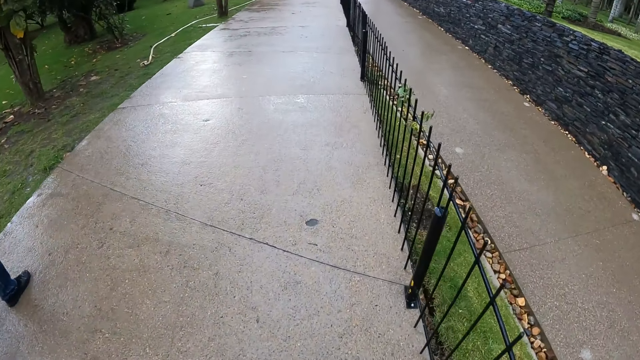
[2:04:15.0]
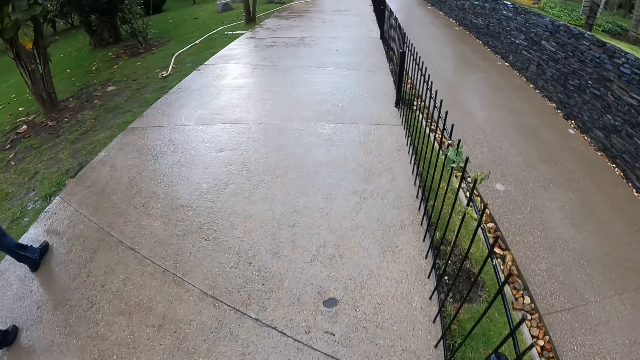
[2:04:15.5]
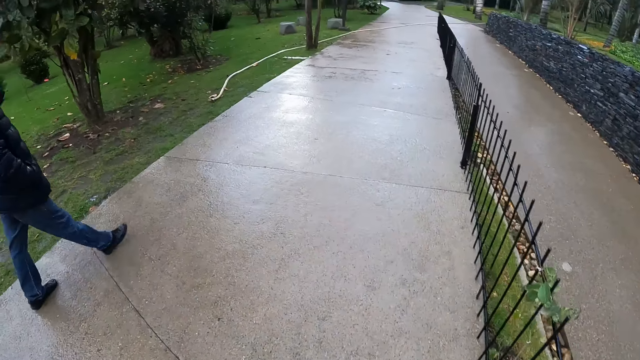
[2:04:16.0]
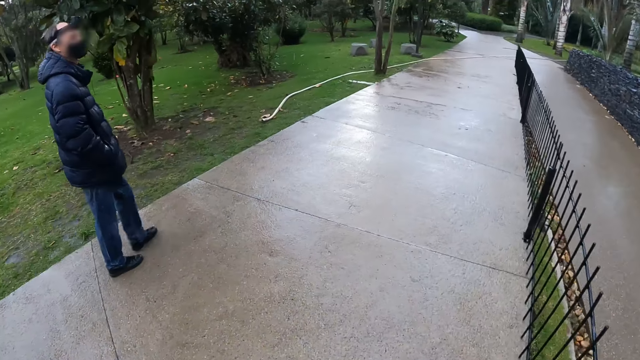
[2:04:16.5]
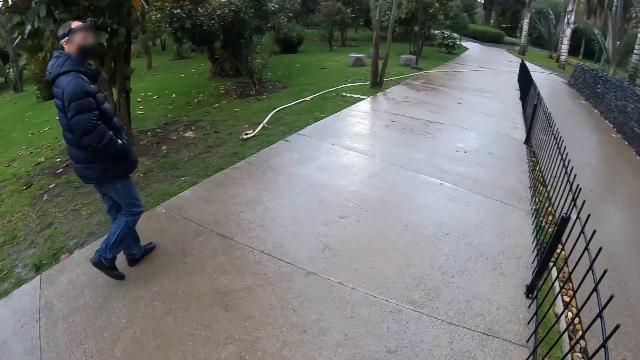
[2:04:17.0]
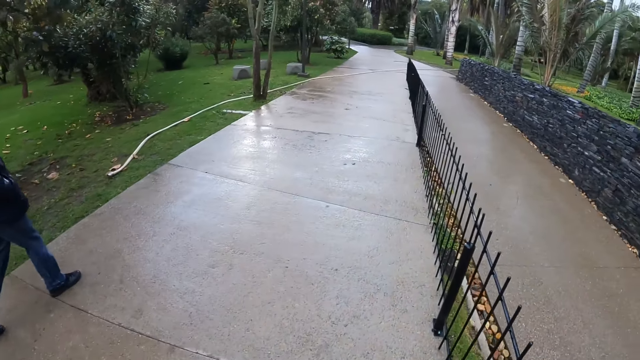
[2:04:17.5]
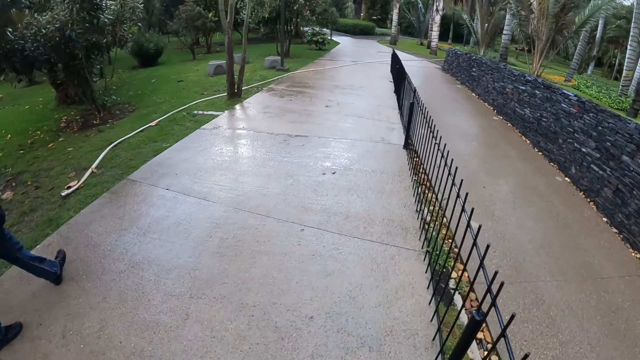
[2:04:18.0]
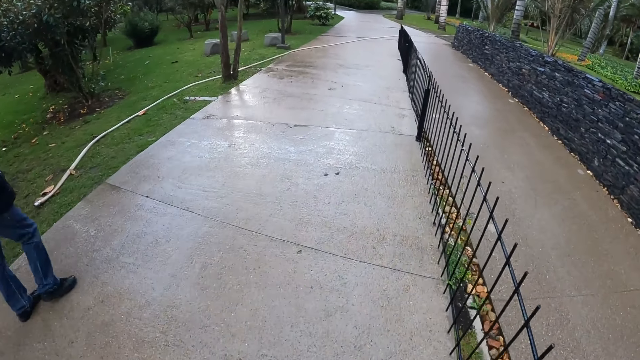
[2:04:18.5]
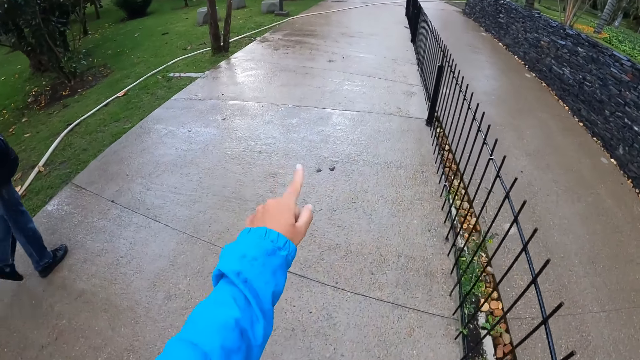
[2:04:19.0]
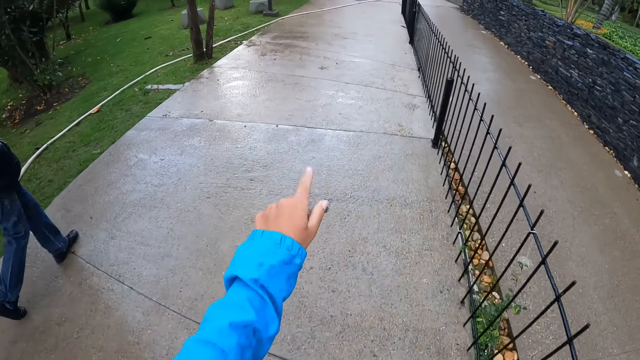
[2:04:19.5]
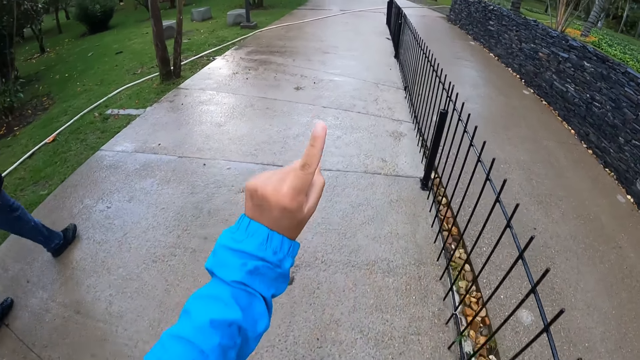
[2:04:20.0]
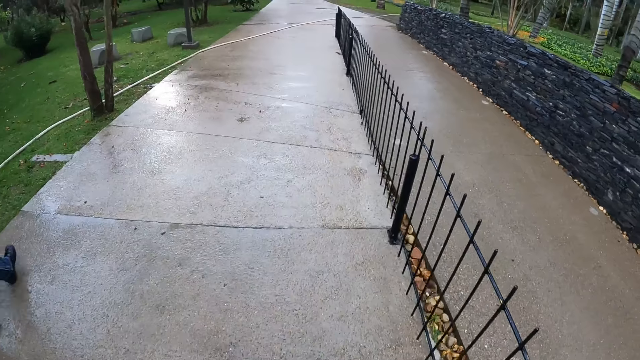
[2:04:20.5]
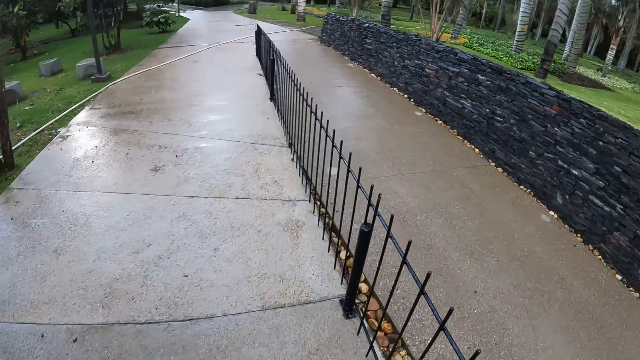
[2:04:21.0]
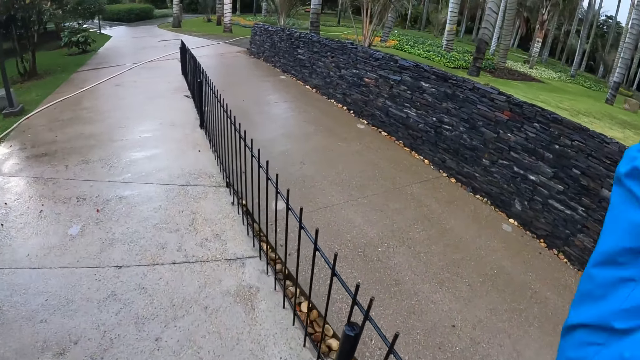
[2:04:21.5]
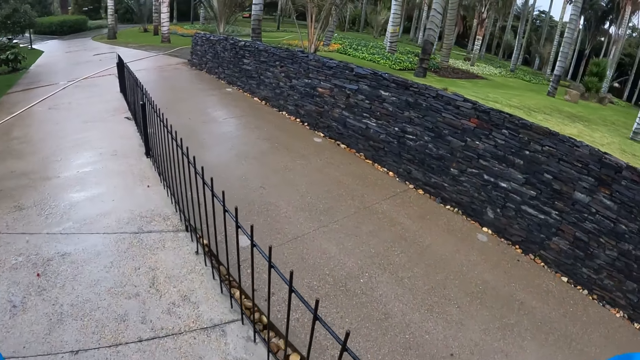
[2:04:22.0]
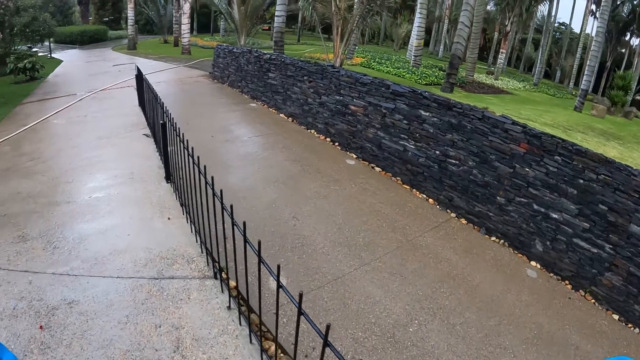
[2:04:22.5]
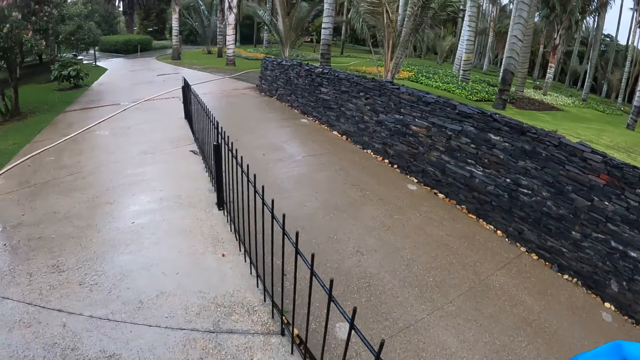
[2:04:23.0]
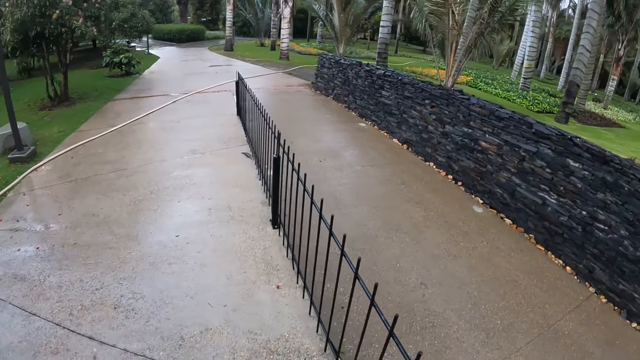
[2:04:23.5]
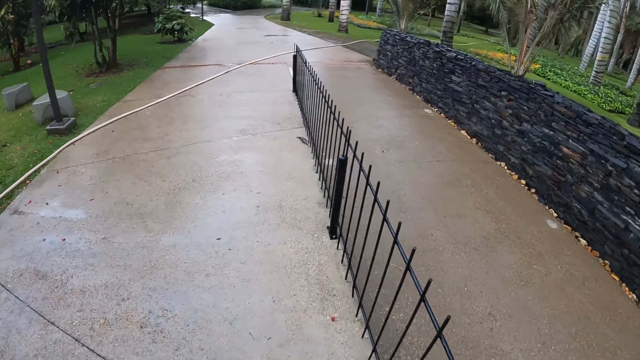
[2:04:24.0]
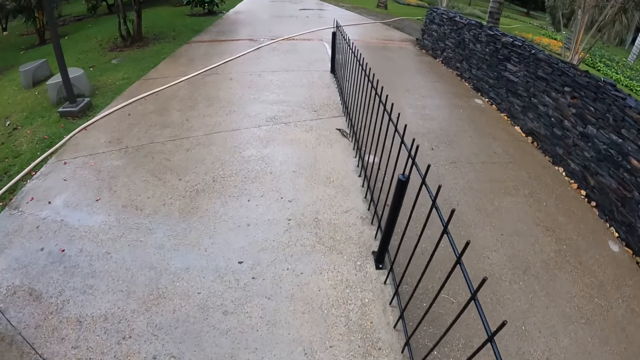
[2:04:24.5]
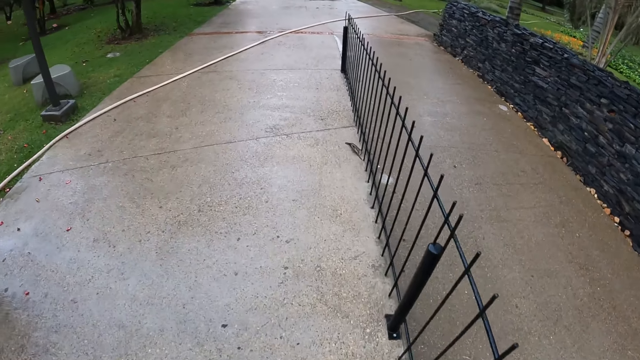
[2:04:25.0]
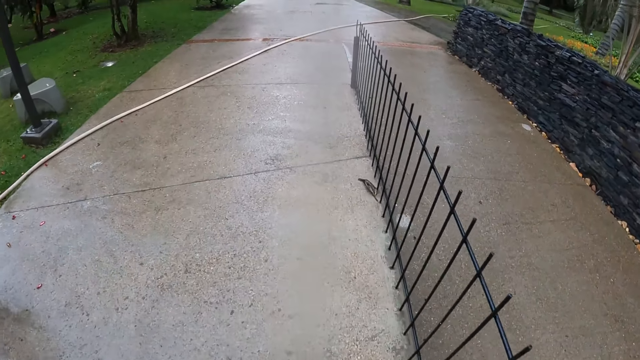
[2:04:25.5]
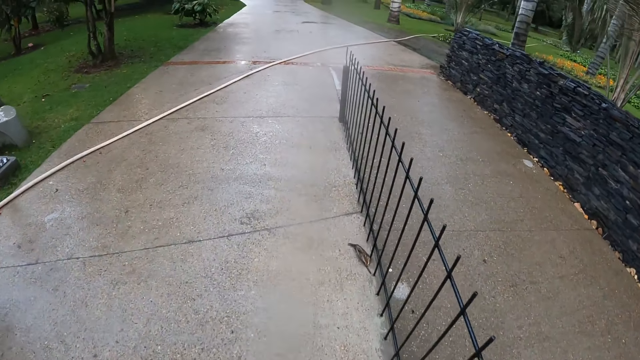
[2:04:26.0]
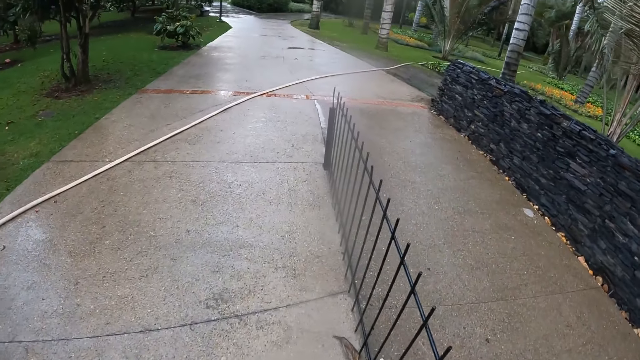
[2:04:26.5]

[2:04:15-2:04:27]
The camera wearer gestures with his left hand. He speaks with gestures. He gestures with both hands.

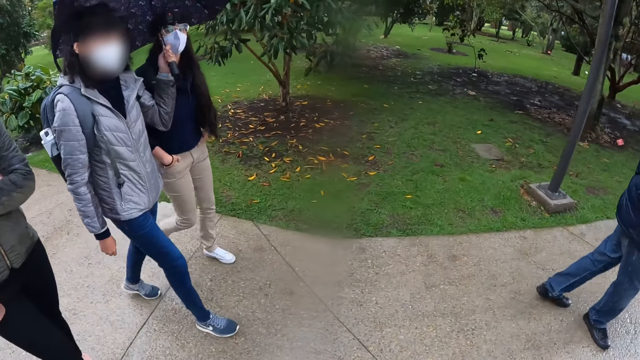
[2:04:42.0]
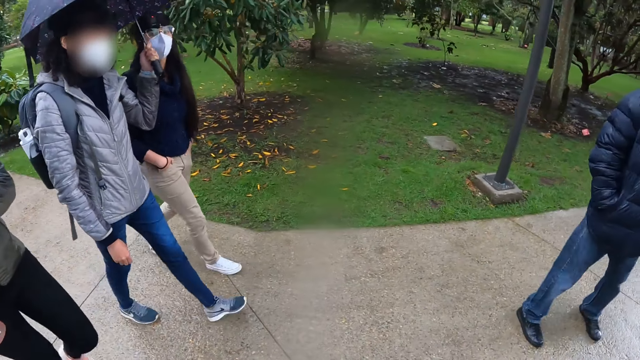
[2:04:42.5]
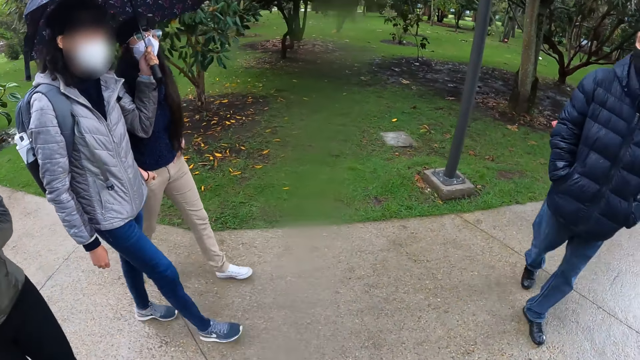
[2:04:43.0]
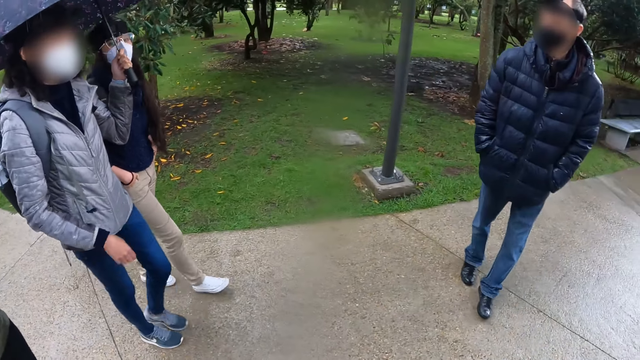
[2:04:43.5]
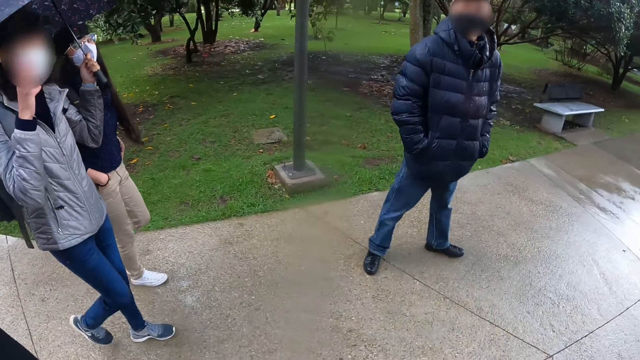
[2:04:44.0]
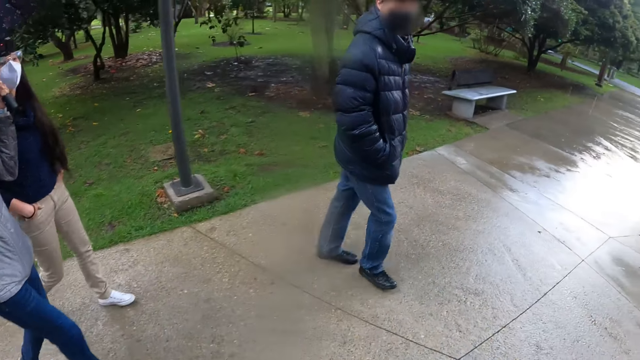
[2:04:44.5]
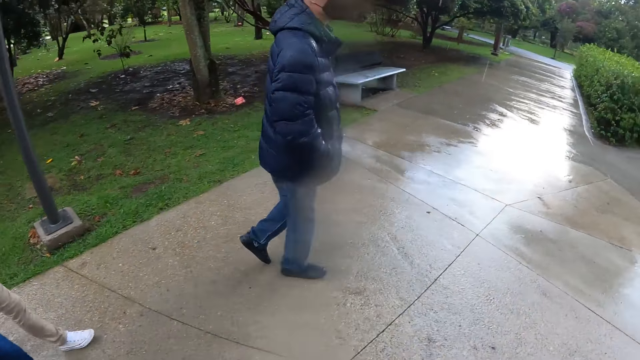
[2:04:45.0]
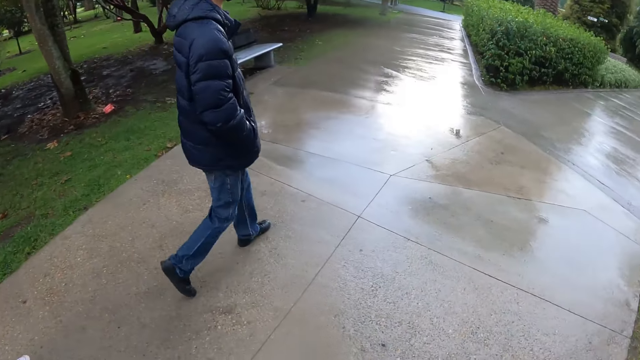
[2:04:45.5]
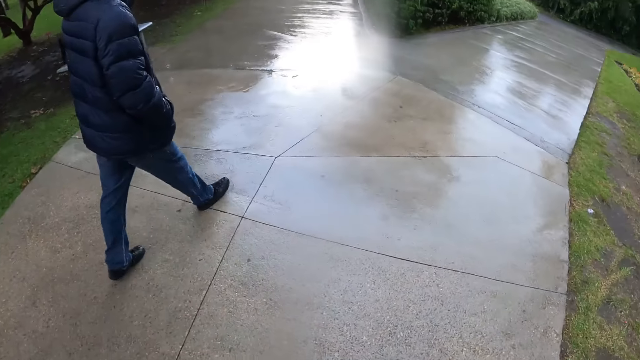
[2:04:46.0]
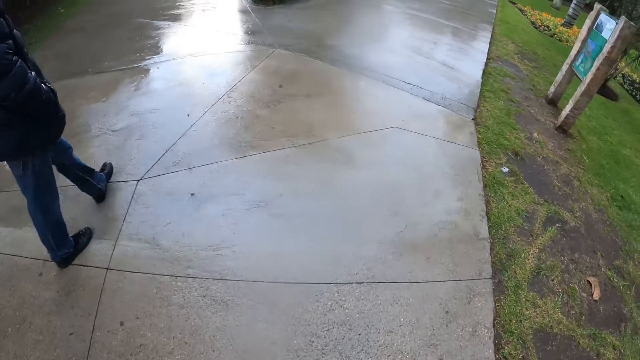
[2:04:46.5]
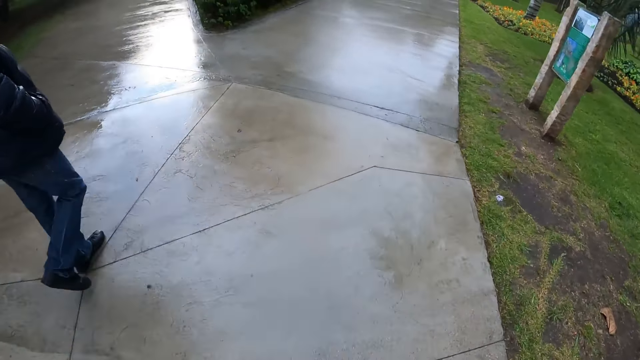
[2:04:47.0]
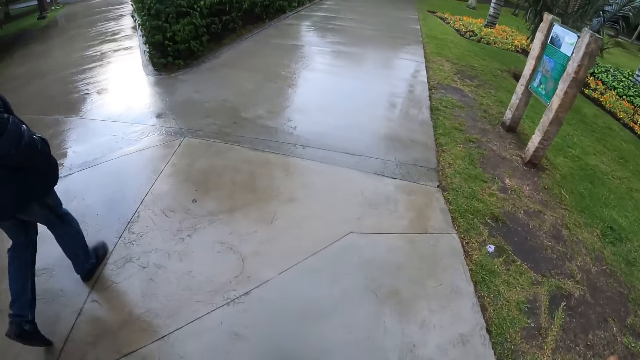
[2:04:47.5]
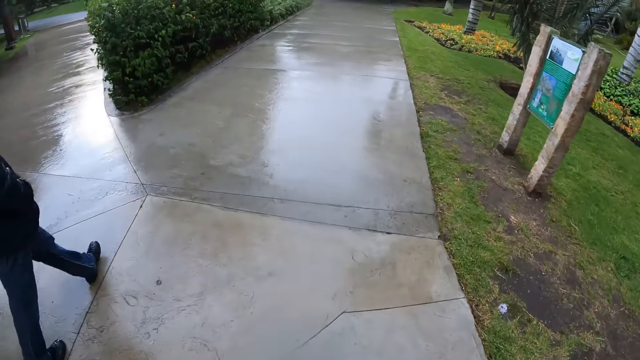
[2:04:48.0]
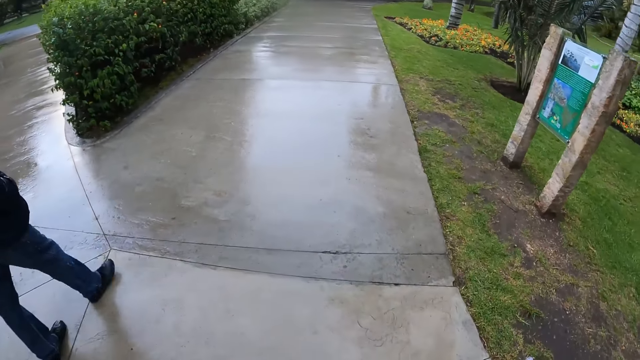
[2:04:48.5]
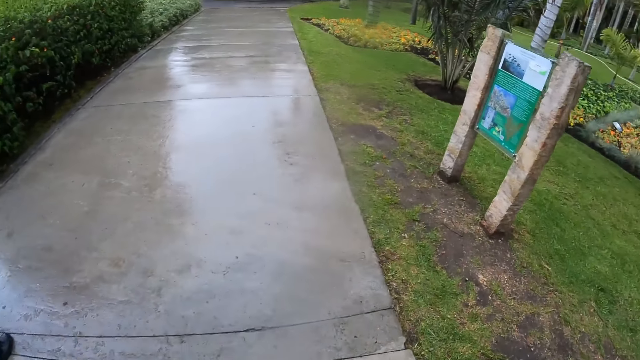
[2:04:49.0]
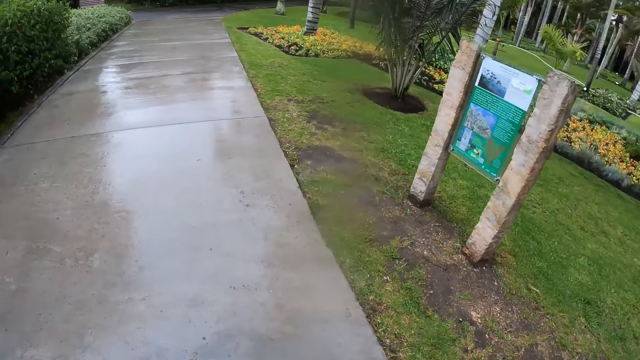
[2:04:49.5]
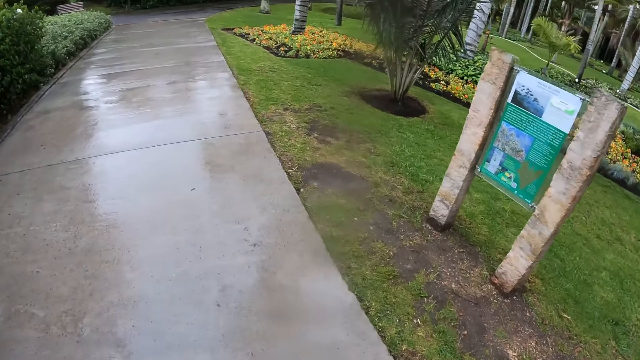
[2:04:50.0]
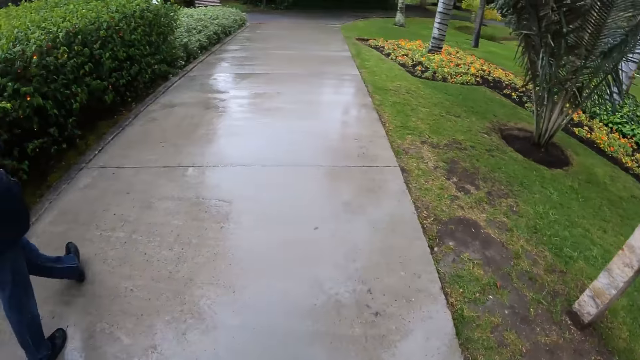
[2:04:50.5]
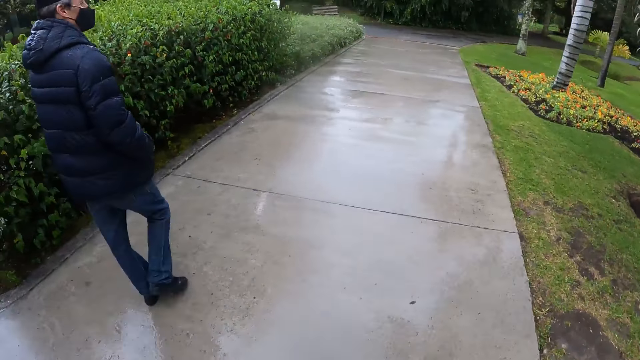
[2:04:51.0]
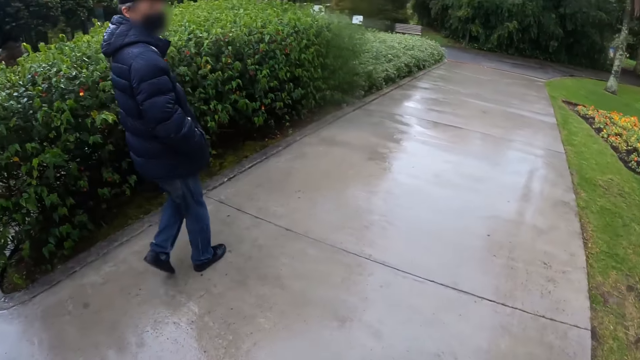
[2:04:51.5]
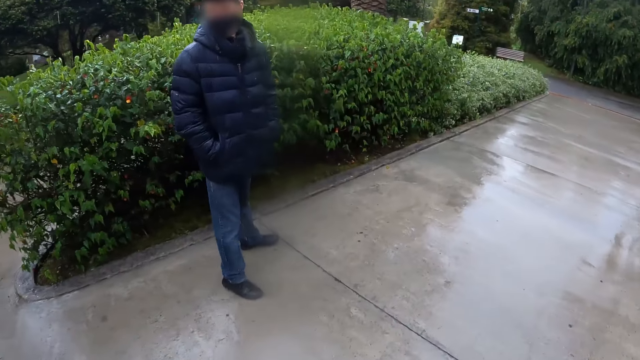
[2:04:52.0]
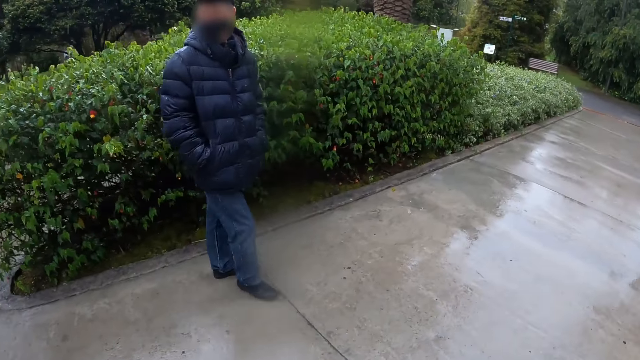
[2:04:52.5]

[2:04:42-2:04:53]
The woman touches a nose mask on her face with her right hand.
